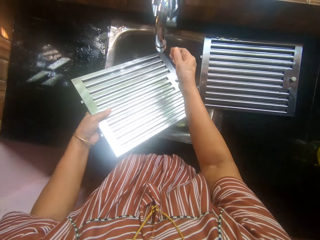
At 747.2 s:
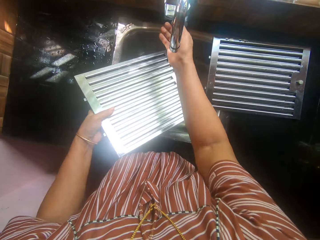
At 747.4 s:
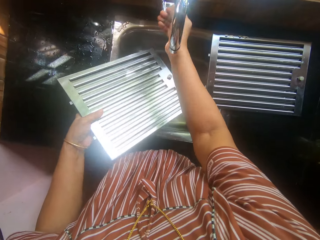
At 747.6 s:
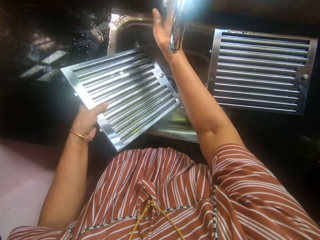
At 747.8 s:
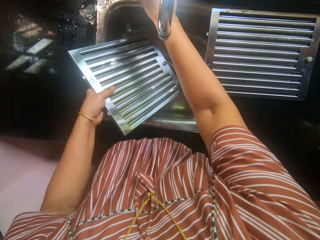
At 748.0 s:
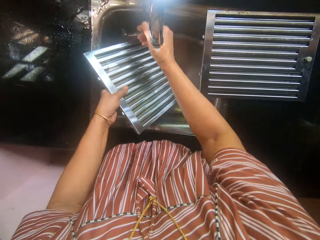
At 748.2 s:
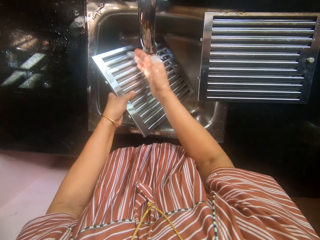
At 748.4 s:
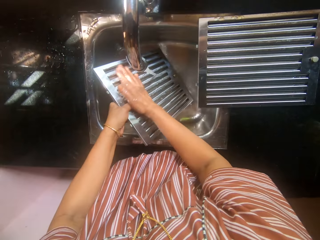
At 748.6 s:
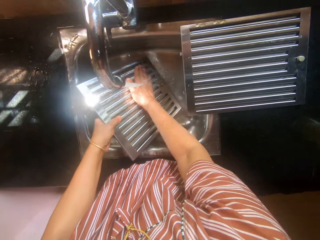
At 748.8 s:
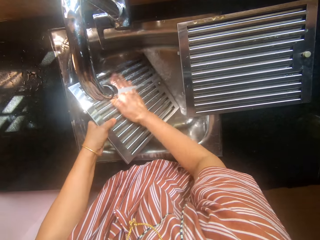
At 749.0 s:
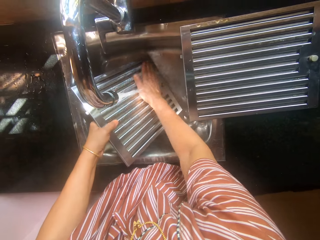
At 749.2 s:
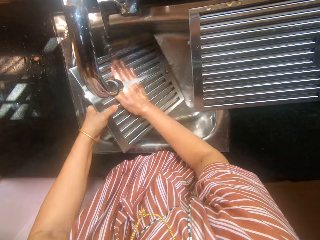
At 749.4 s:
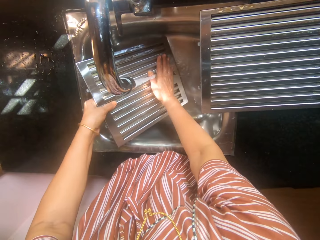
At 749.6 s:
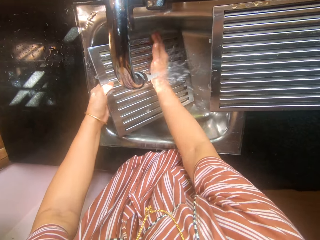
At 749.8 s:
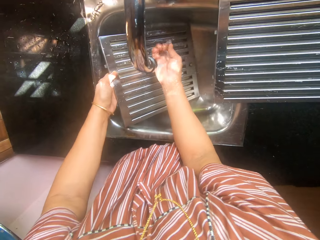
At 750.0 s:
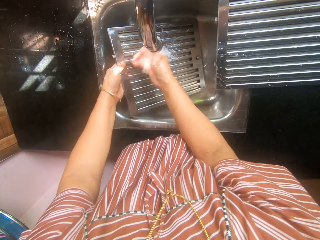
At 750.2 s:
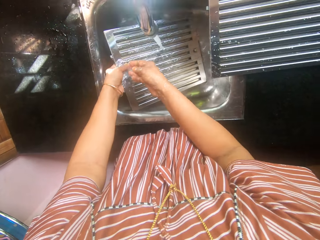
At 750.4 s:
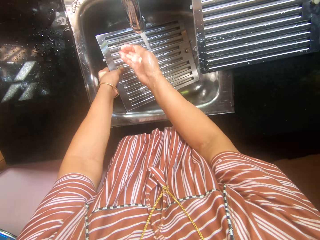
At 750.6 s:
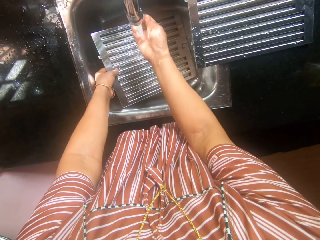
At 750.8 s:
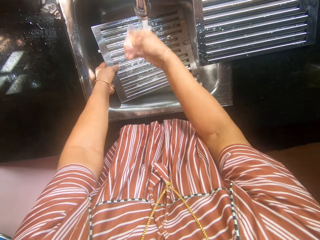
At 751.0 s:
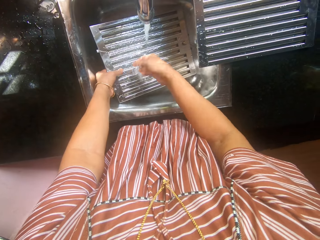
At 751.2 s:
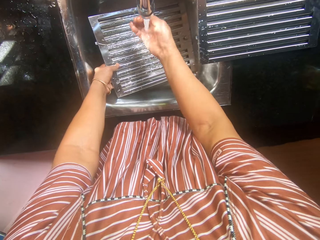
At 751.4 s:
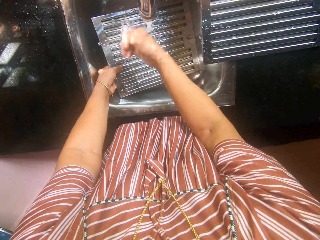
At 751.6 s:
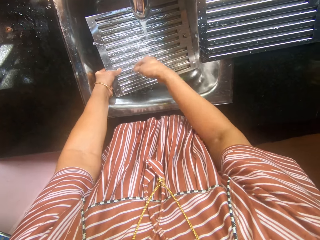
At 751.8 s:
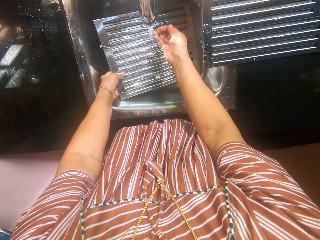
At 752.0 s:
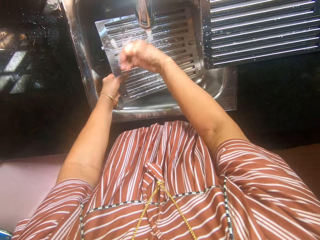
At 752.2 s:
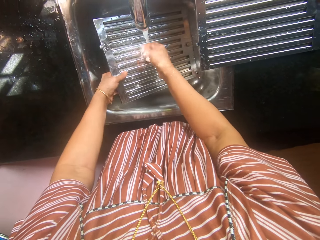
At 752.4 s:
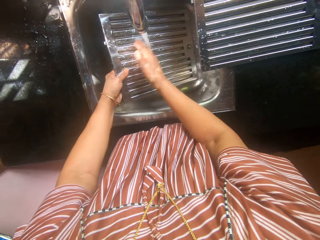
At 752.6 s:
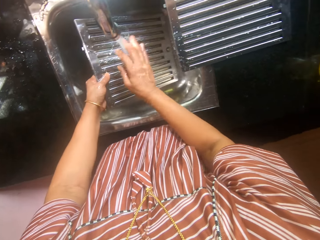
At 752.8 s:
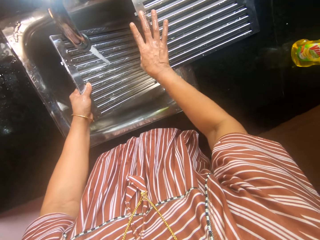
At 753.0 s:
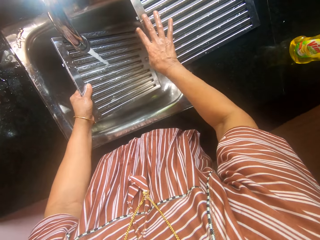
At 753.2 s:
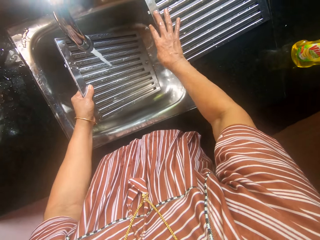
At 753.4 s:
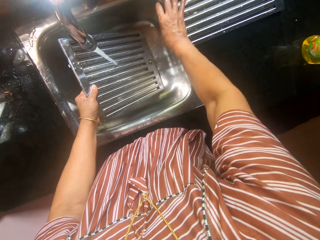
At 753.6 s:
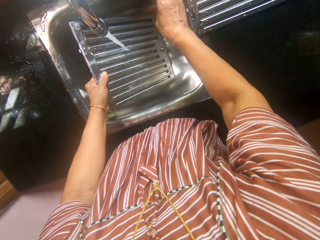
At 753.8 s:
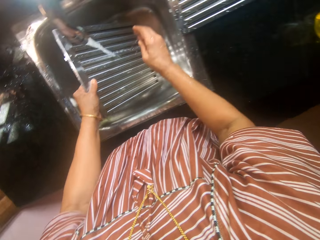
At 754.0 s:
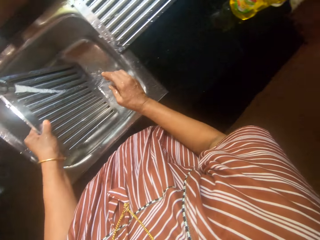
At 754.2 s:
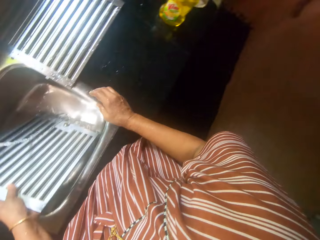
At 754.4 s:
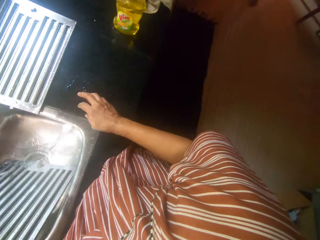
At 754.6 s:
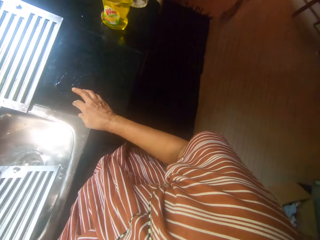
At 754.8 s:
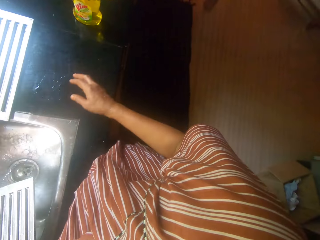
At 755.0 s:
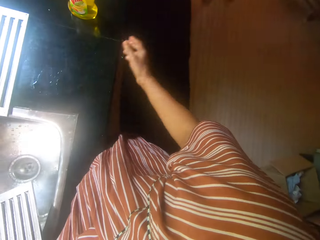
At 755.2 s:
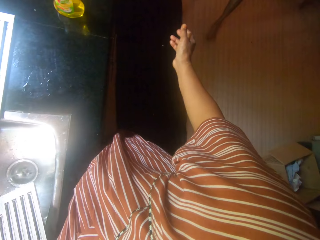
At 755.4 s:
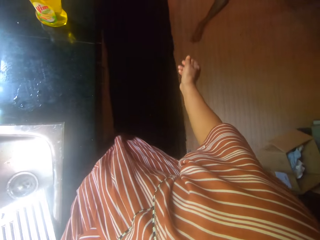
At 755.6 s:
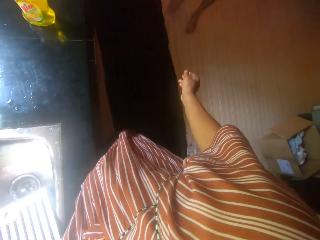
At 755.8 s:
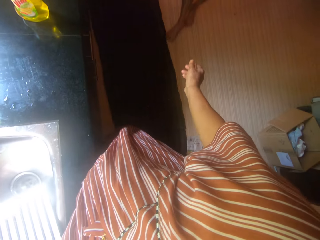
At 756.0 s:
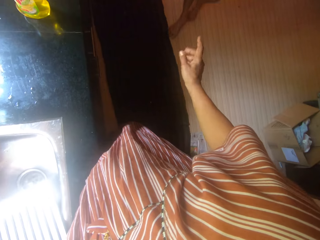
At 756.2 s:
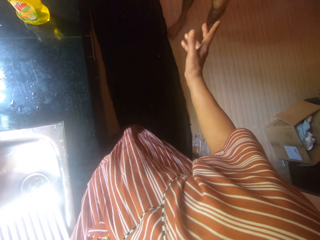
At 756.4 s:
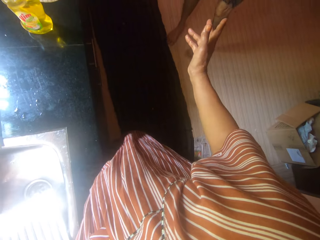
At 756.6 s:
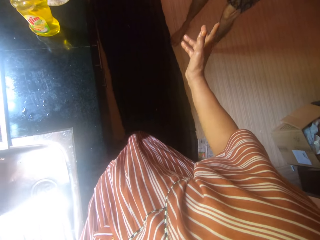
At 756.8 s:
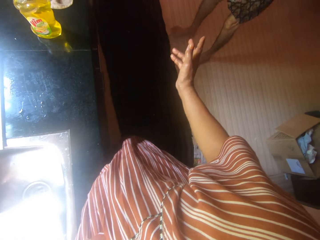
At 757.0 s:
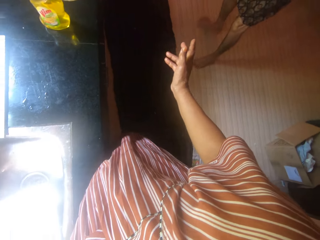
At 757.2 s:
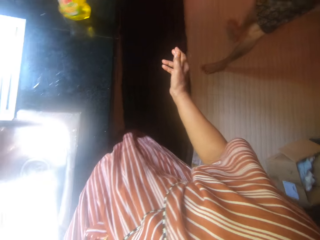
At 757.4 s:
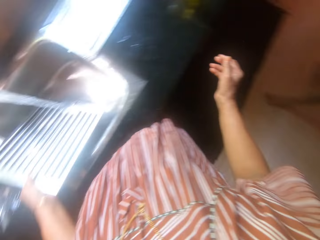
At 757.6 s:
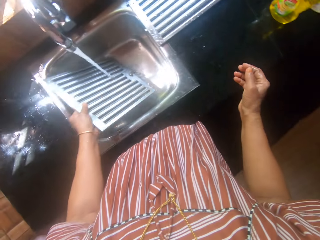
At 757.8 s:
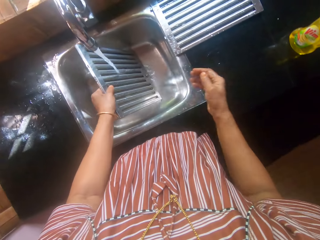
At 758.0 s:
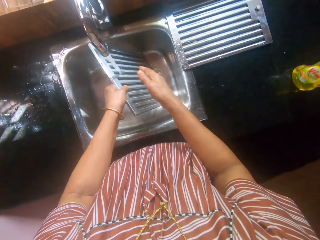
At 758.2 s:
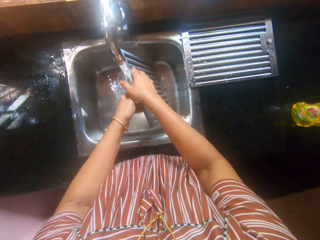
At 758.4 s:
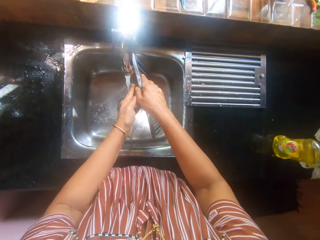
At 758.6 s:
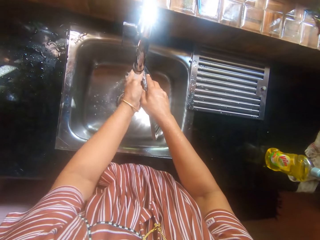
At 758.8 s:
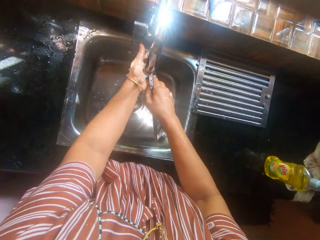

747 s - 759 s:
The camera wearer opens the tap by its handle on the sink with her right hand. She washes the serrated metal or vent louver in the sink with her right hand. She moves the vent louver. A person walks in the kitchen.

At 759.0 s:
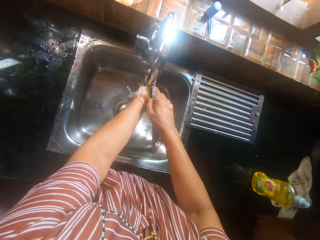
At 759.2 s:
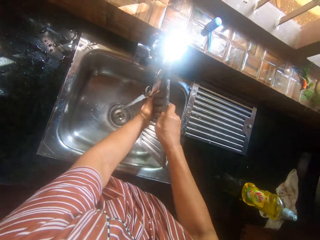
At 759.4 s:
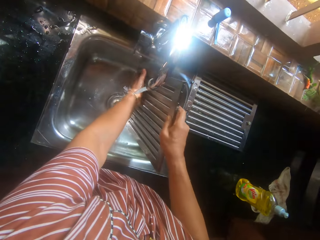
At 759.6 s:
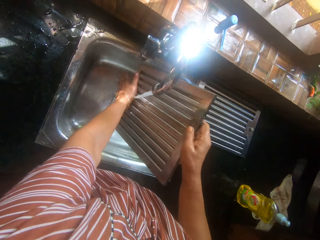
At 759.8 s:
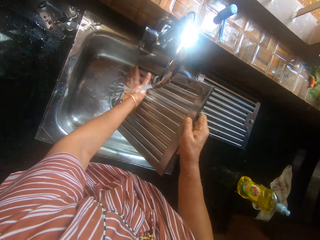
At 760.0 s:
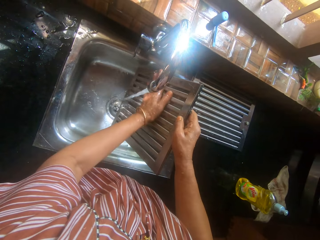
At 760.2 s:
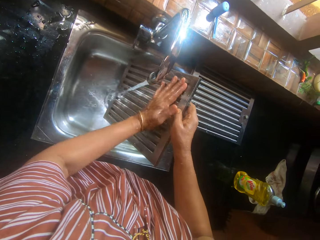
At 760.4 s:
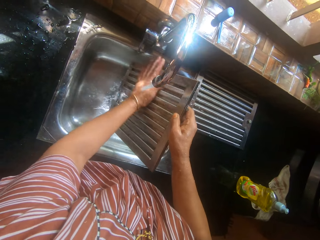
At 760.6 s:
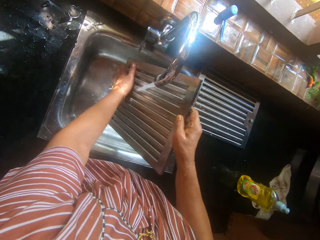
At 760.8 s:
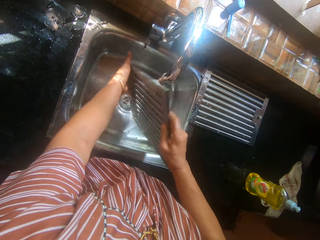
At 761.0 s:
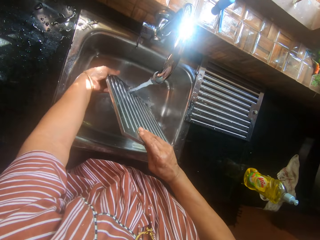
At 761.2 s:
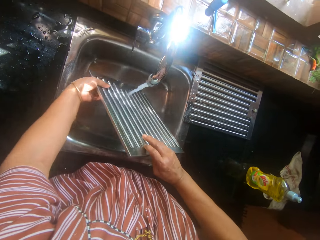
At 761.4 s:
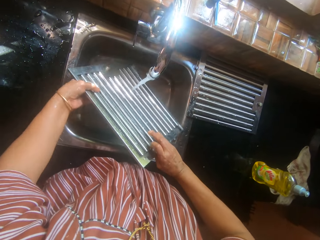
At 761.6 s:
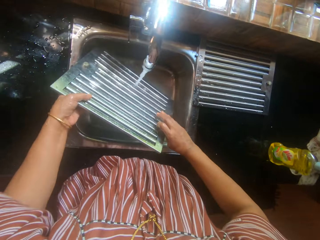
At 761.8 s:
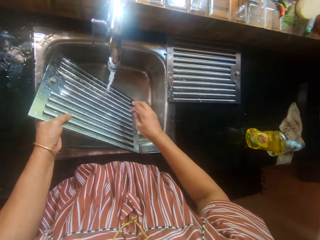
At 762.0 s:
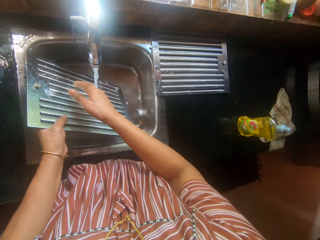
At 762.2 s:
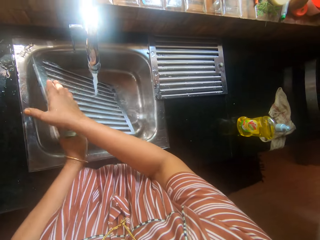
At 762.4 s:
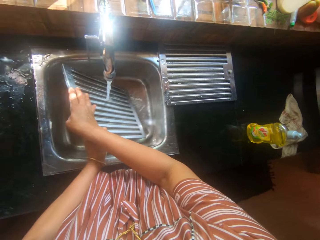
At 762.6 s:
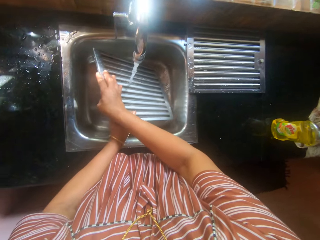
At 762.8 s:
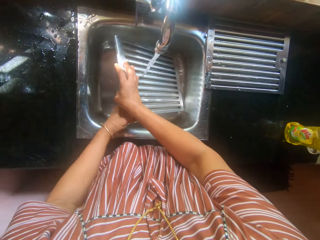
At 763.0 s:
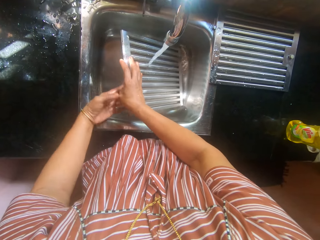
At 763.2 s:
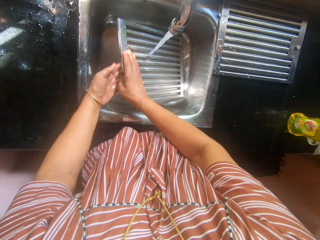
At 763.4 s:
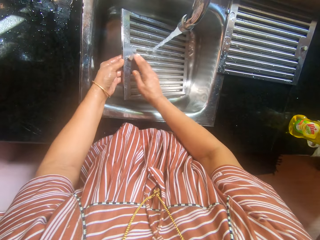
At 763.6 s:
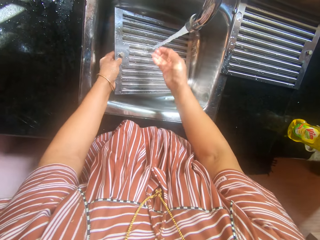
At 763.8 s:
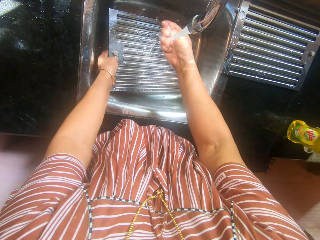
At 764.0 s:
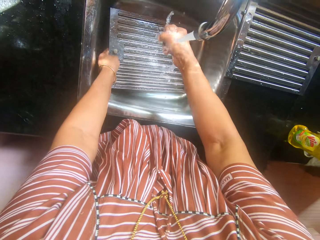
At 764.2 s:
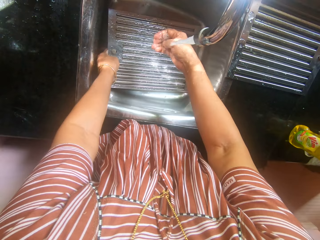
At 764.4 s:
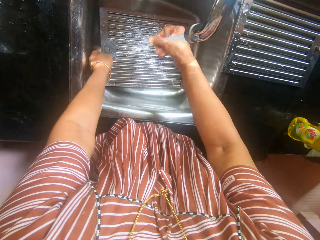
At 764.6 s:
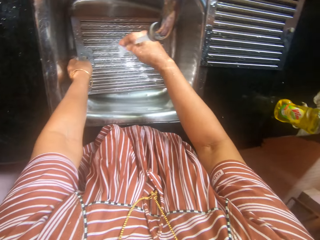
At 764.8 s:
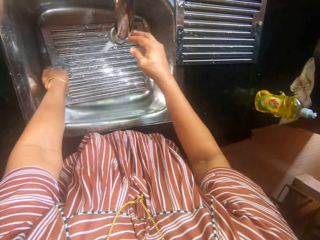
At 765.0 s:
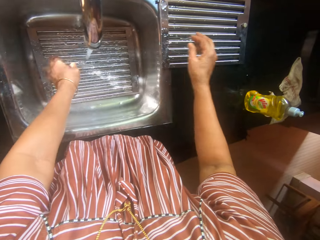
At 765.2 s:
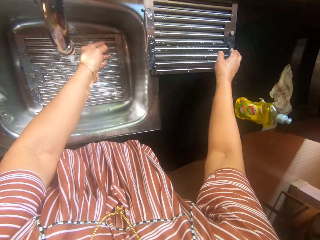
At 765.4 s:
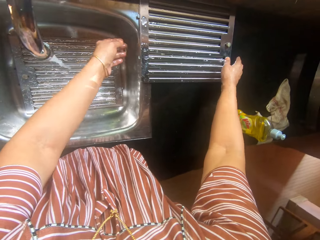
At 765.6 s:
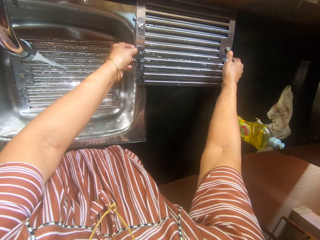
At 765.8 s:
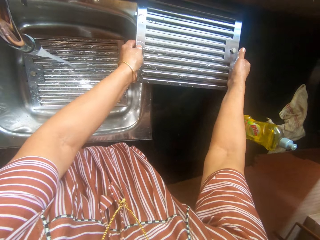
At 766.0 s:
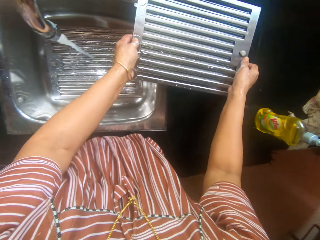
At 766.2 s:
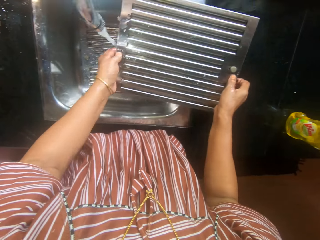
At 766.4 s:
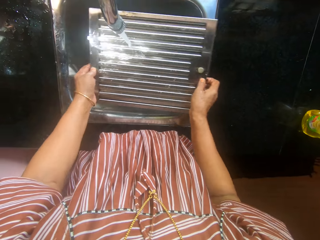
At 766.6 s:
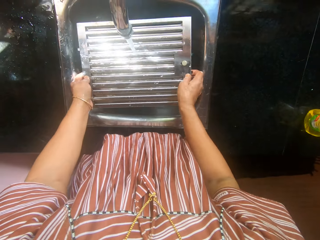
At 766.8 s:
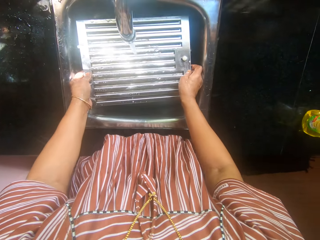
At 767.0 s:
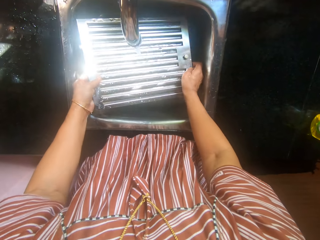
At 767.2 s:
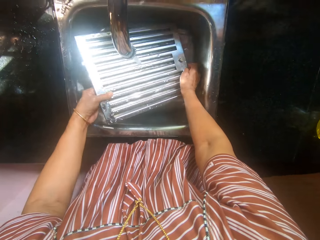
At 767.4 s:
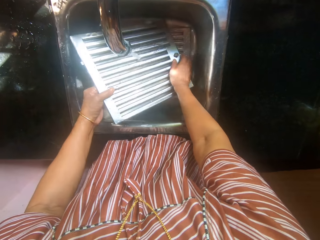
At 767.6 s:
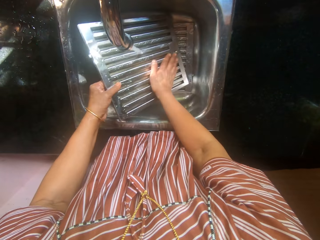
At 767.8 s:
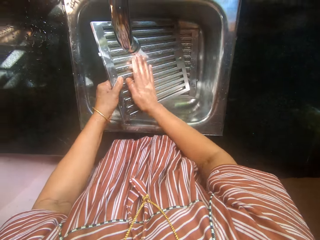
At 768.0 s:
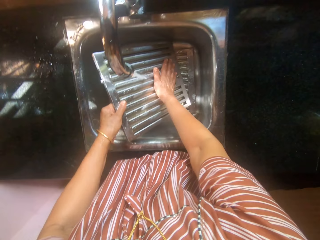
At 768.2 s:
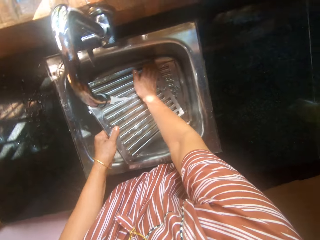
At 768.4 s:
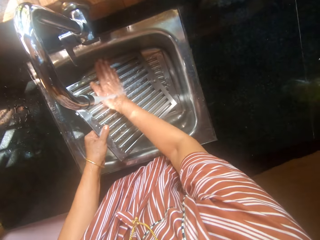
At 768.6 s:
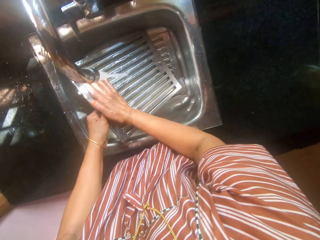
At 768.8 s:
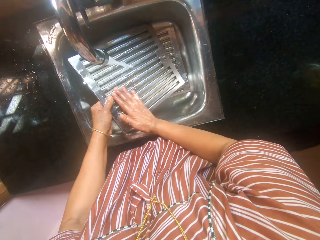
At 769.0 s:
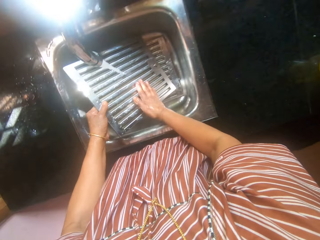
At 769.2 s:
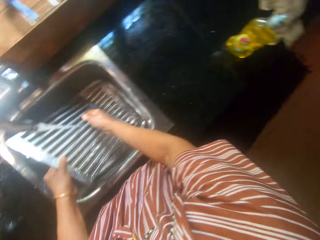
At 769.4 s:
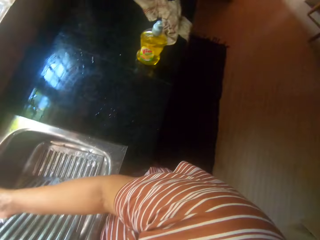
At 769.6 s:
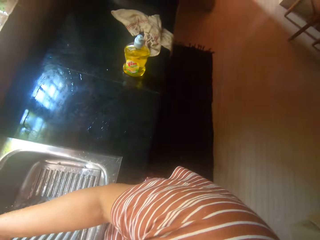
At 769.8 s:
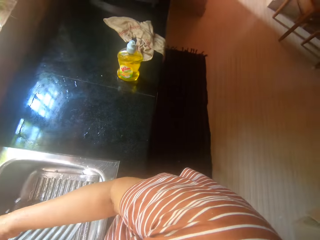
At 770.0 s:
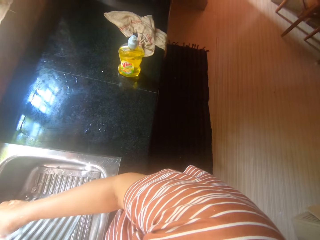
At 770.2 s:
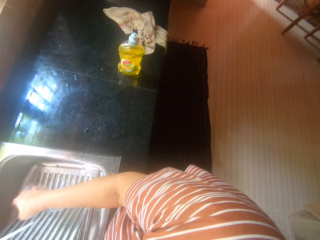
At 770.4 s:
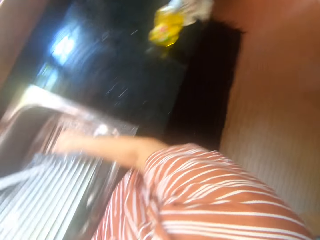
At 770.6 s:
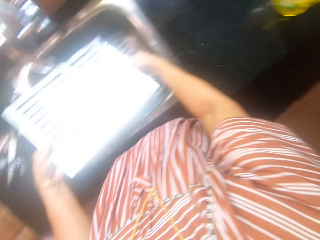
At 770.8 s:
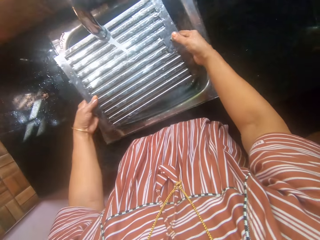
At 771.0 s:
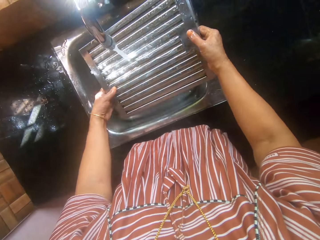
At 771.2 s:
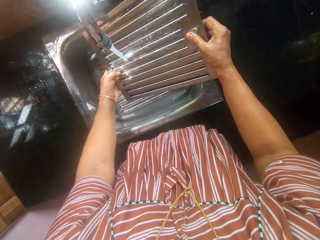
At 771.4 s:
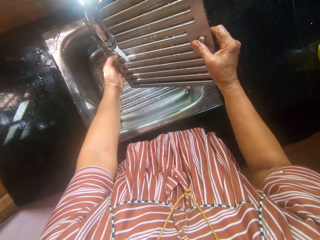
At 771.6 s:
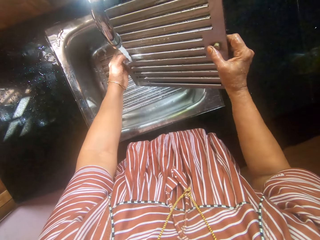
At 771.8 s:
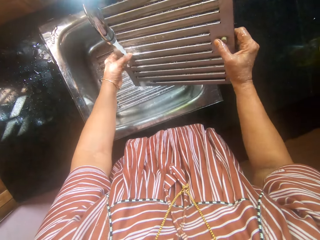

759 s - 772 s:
The camera wearer places the vent louver in the sink. She carries the serrated metal from the slab to the sink with her hands. She picks up the vent louver. She washes the serrated metal in the sink with her right hand.
